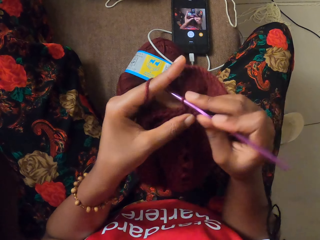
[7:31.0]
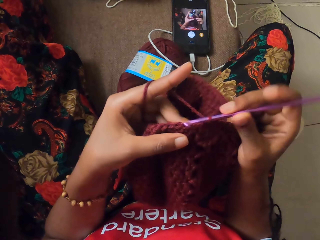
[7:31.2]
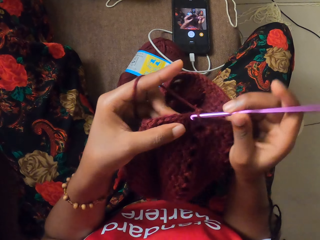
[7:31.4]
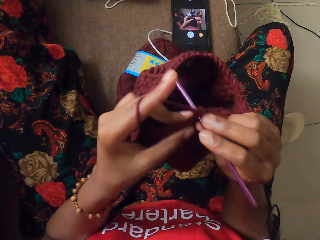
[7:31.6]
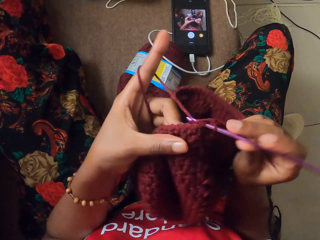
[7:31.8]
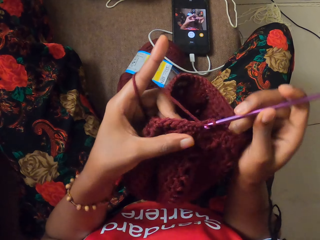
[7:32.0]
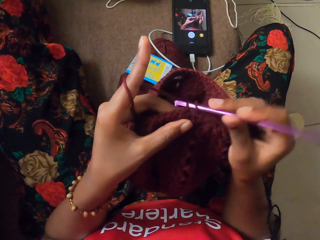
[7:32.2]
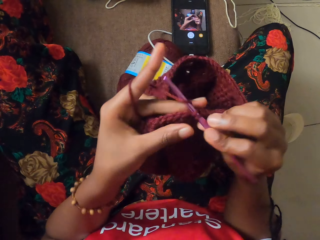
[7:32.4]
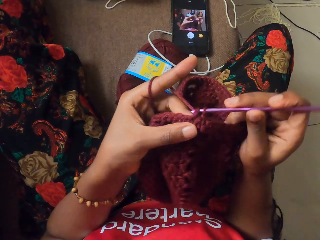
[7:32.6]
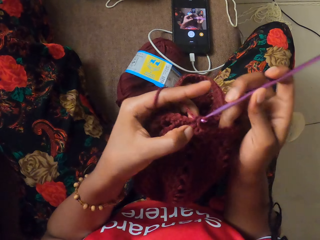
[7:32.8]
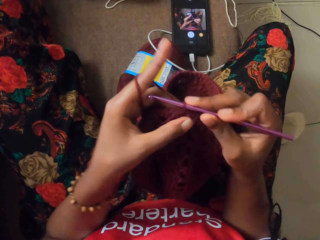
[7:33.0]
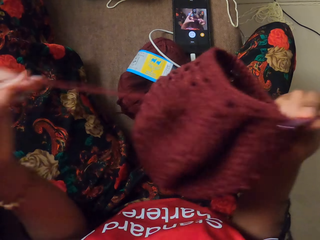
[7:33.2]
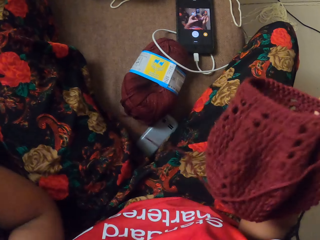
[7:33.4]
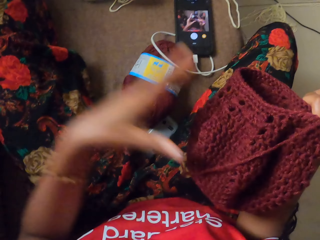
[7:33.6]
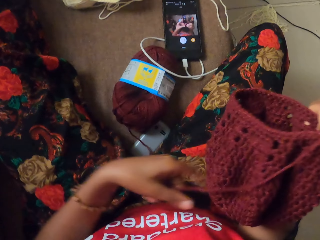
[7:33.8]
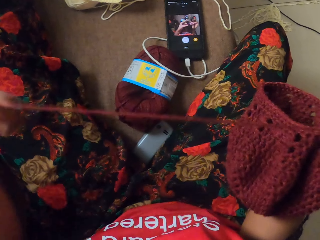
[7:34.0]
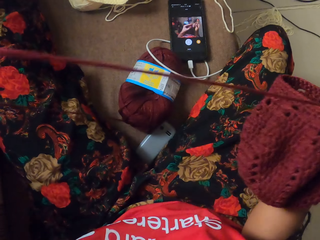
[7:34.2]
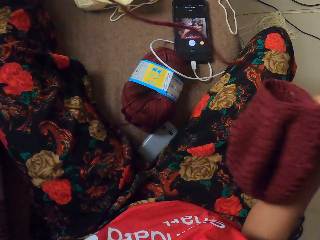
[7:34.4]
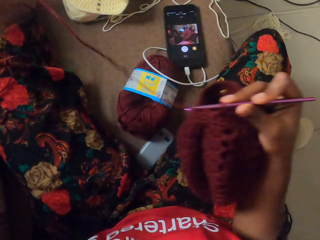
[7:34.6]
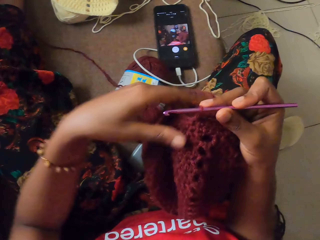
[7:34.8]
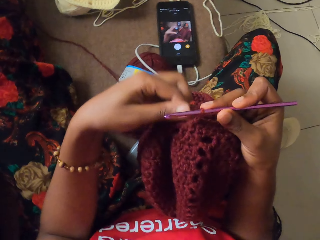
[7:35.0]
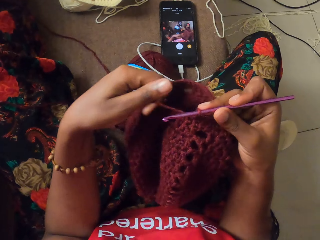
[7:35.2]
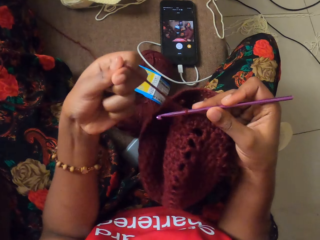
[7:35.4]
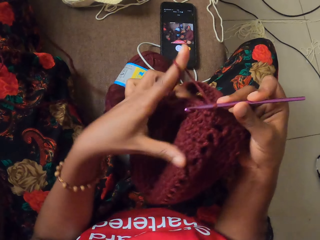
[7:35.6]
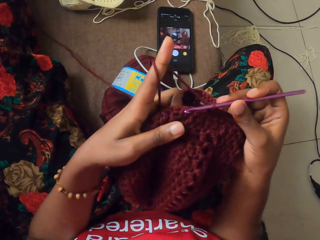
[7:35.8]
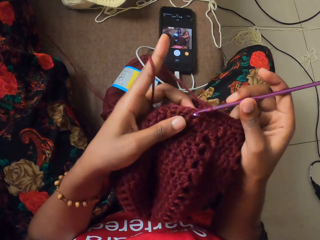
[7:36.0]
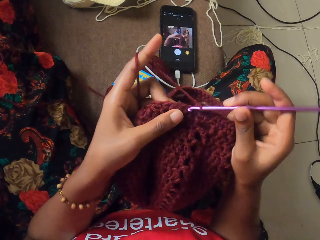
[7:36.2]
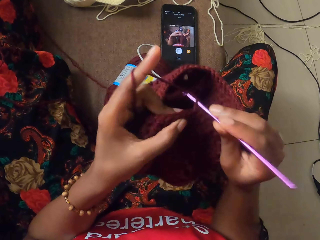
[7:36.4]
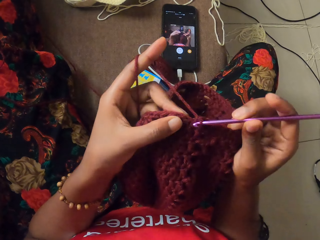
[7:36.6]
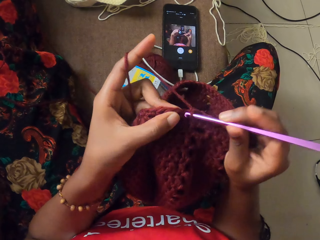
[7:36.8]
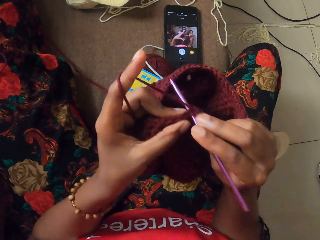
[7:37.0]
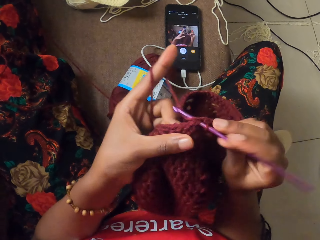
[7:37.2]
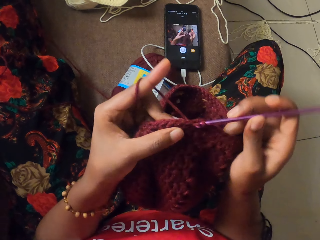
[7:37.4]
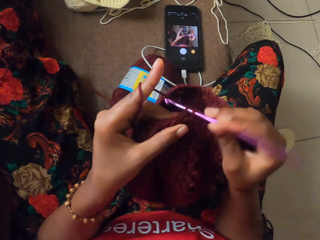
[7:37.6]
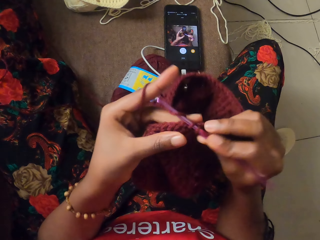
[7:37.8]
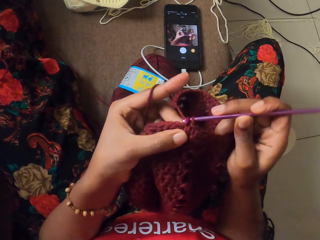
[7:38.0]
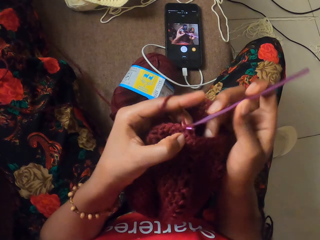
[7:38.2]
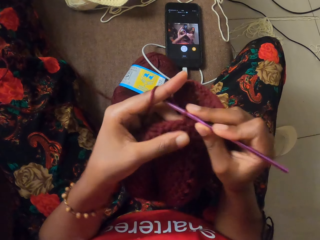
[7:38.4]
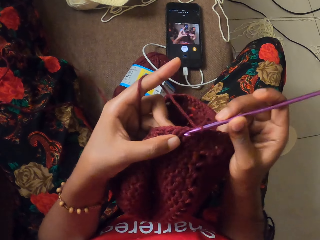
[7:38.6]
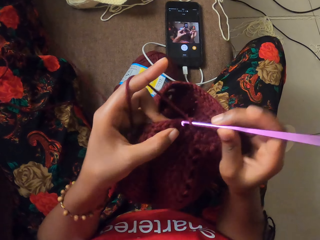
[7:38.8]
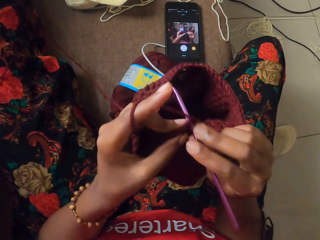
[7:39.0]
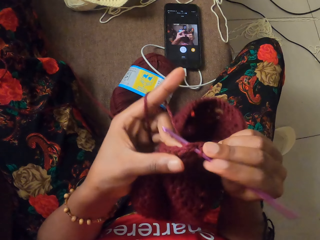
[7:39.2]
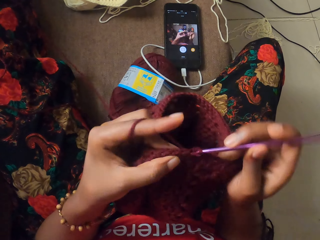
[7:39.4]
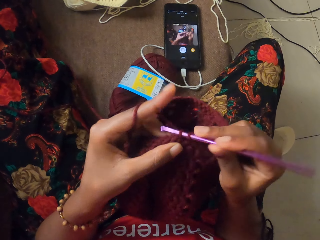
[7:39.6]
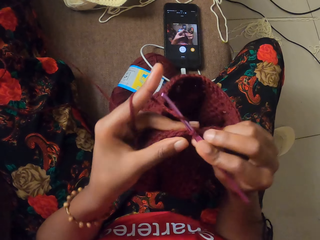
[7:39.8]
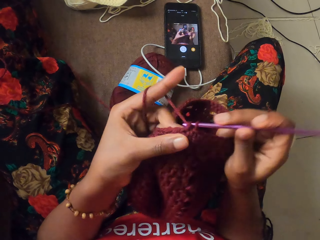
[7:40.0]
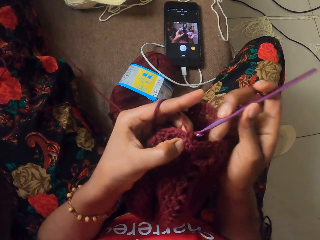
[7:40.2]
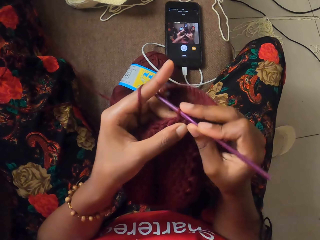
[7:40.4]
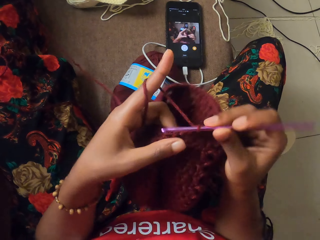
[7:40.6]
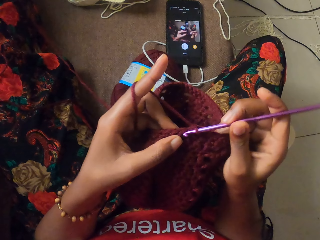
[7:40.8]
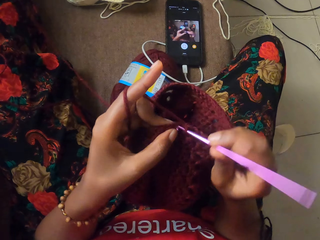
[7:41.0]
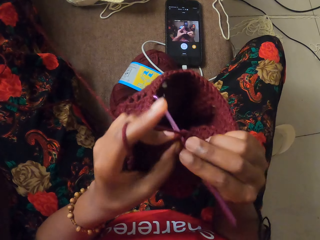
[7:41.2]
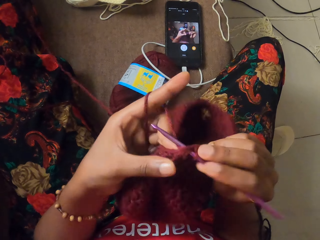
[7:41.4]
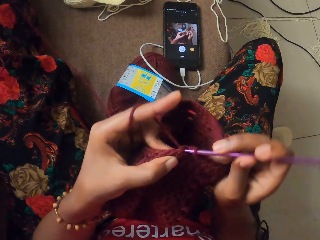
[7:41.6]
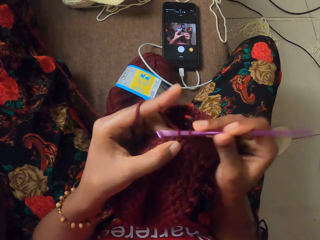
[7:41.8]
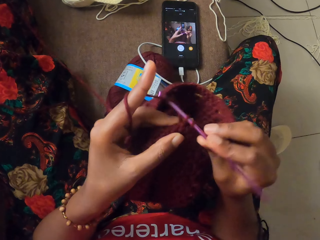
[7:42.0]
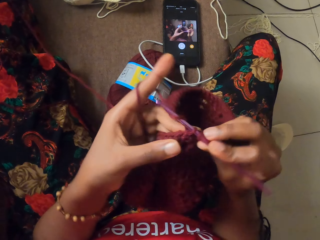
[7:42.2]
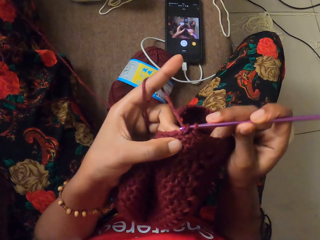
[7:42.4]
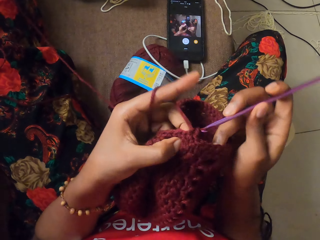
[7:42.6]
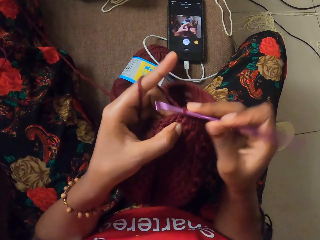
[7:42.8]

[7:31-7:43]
The camera wearer passes the craft to her right hand. She extends the yarn of wool with her left hand. She wraps the yarn of wool around her left index finger. She crochets the craft with the crochet hook in her right hand.

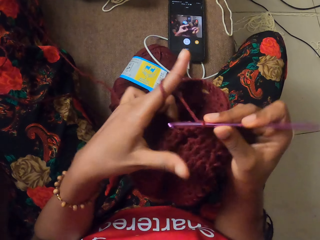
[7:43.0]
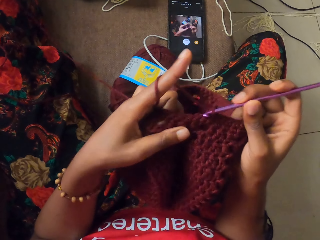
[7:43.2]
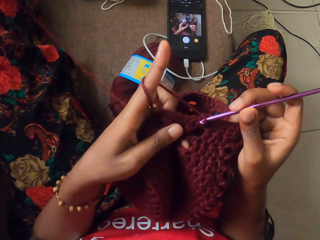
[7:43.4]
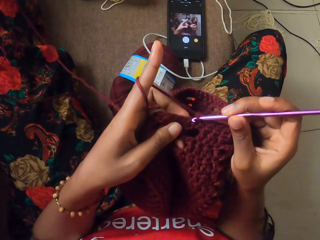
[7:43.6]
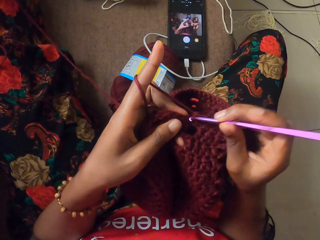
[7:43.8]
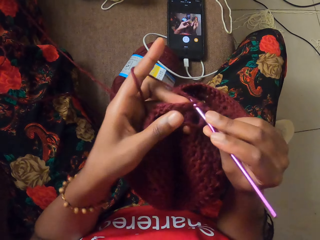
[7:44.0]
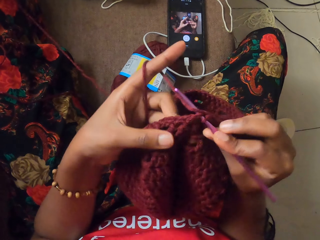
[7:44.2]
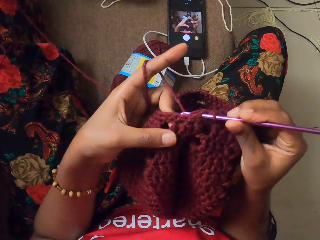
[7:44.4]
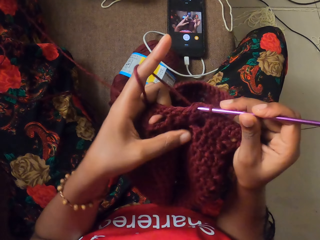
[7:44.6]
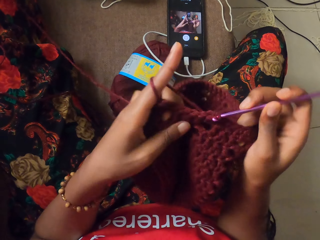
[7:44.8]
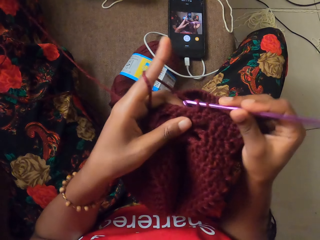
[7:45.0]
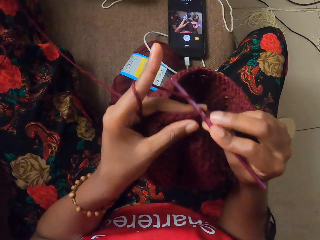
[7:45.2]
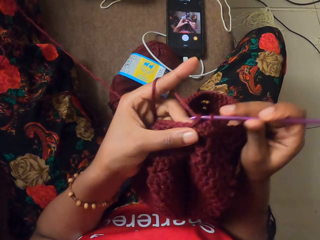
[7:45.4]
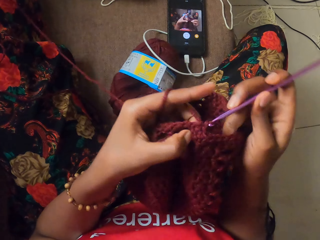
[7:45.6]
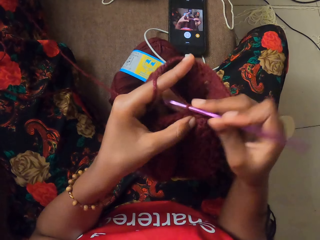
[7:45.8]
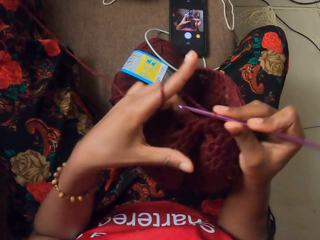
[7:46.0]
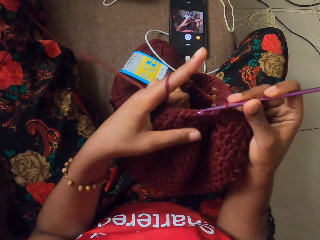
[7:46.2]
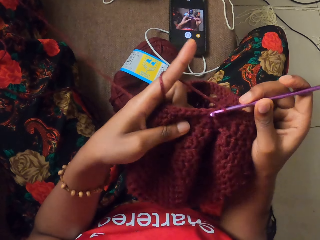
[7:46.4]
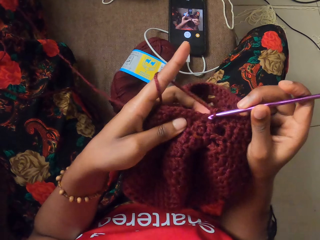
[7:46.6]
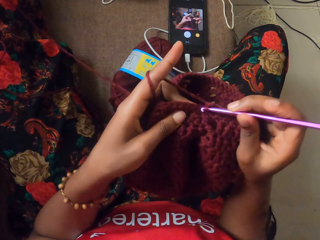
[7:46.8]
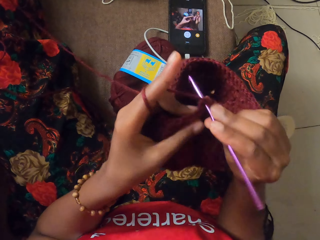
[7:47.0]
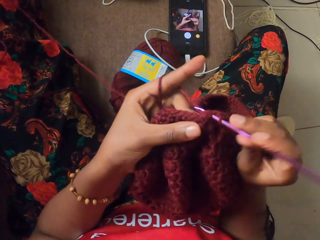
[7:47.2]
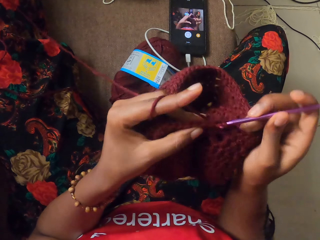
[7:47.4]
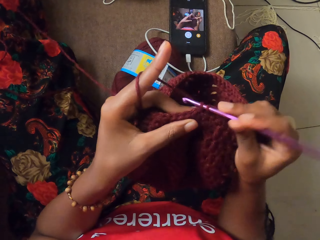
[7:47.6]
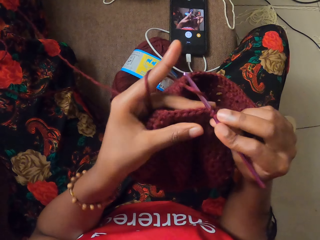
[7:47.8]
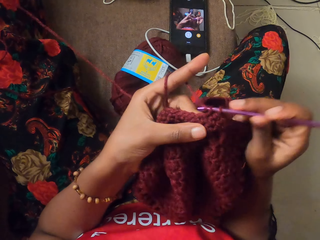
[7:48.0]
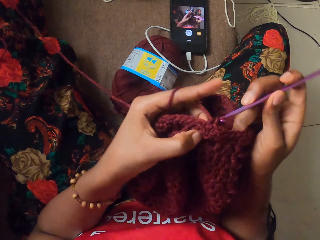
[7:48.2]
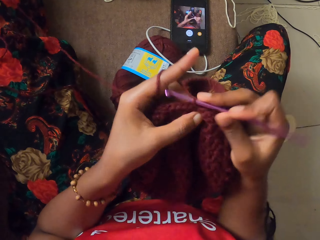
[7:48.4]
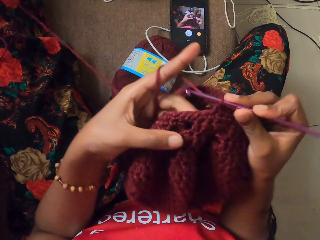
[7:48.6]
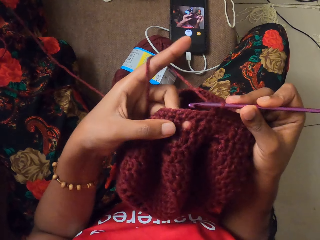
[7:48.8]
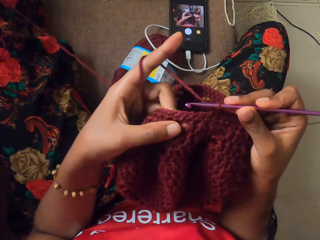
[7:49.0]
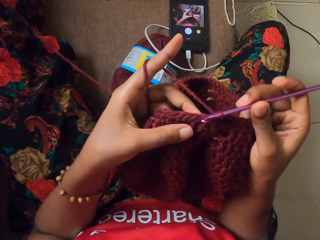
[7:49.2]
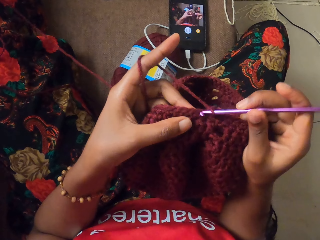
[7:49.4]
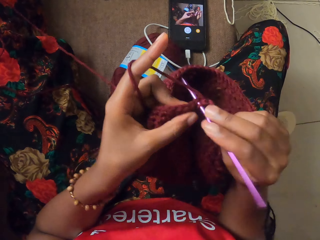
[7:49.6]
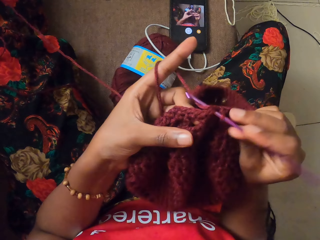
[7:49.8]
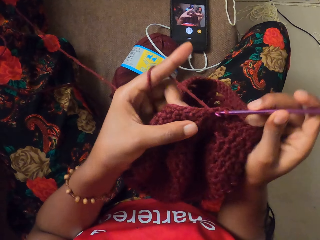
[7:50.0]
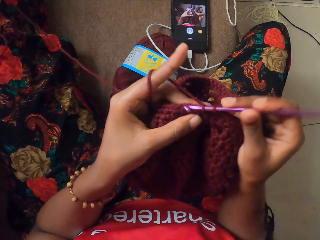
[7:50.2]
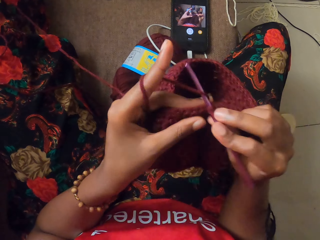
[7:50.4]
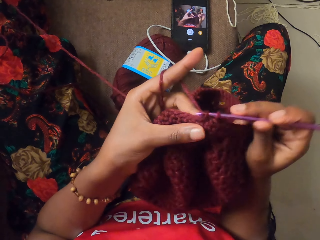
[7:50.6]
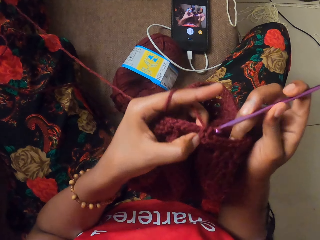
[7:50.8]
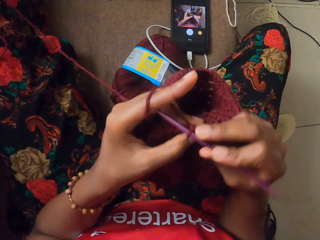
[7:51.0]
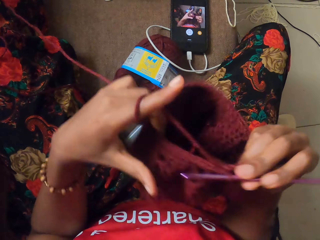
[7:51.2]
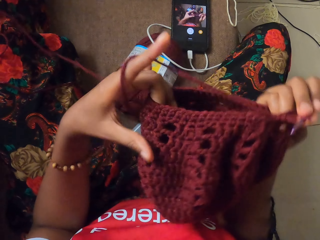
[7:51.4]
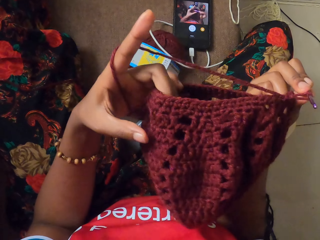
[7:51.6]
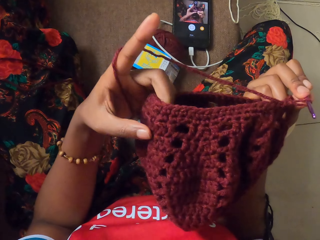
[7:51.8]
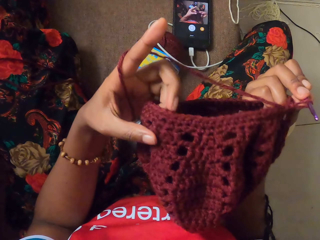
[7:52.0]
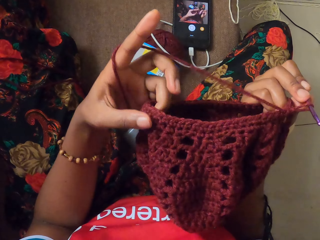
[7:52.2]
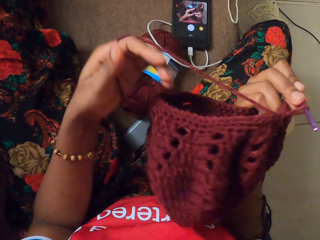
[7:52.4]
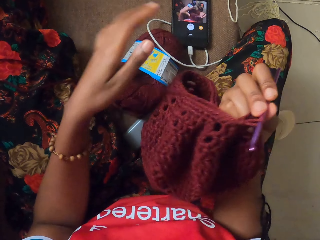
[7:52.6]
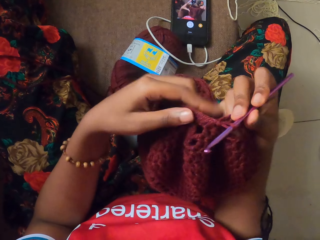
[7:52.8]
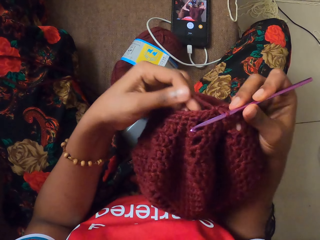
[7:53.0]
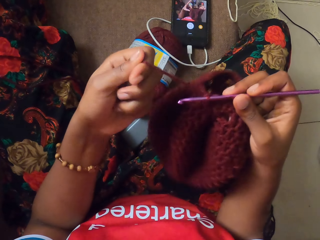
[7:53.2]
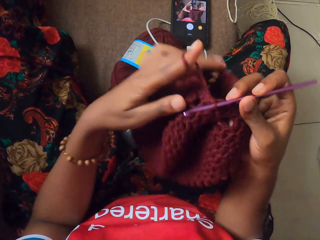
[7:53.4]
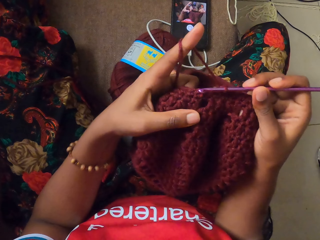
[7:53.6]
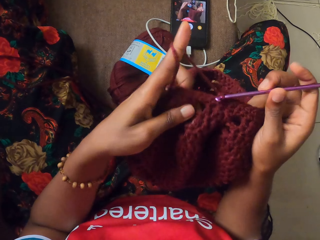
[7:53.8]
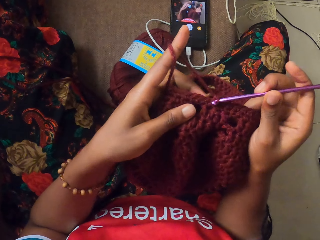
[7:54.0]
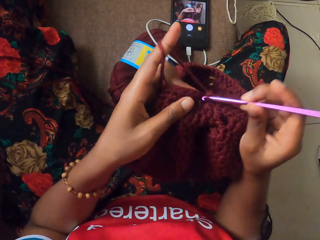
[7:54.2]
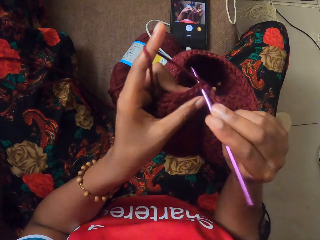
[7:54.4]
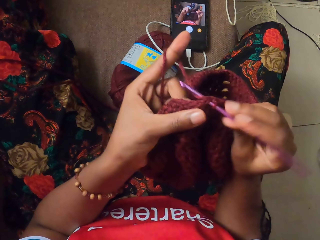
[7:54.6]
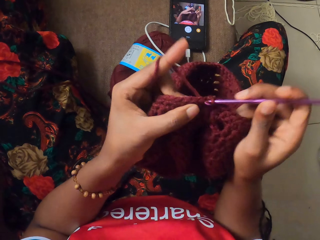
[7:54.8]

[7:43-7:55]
The camera wearer looks at the garment.
